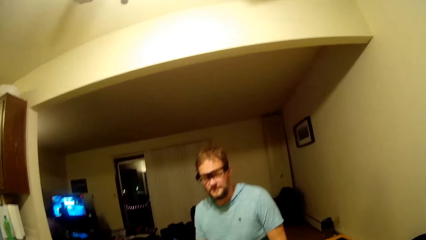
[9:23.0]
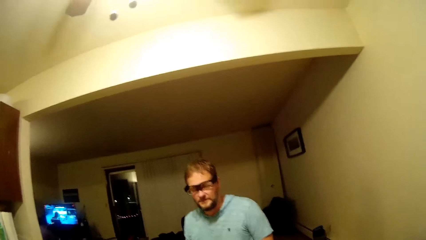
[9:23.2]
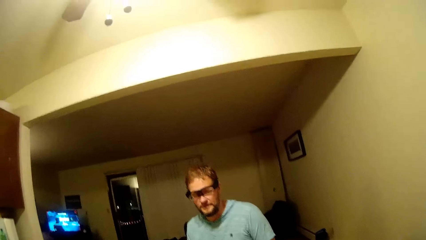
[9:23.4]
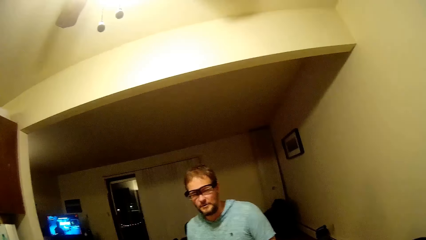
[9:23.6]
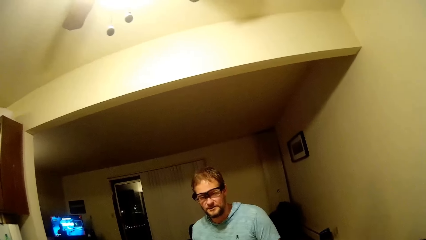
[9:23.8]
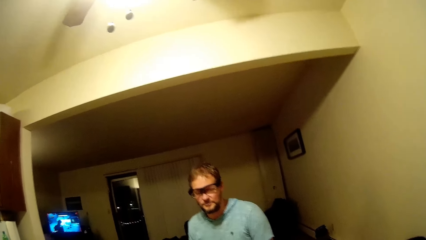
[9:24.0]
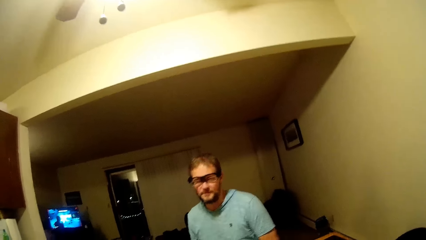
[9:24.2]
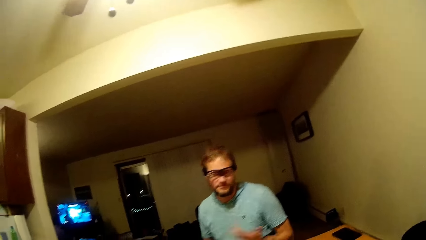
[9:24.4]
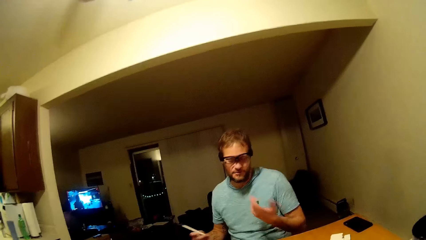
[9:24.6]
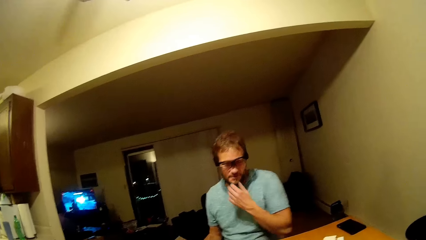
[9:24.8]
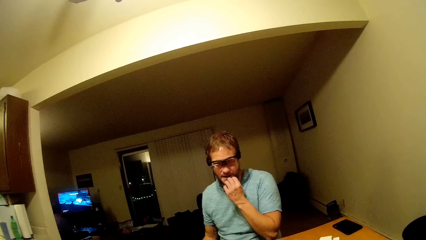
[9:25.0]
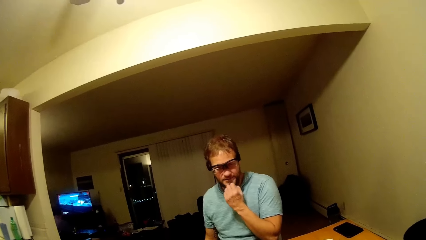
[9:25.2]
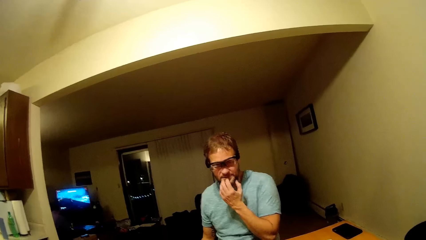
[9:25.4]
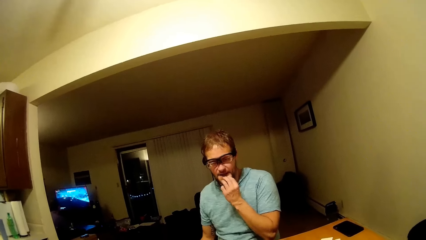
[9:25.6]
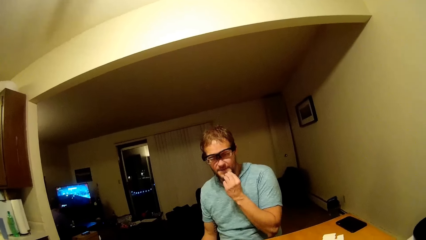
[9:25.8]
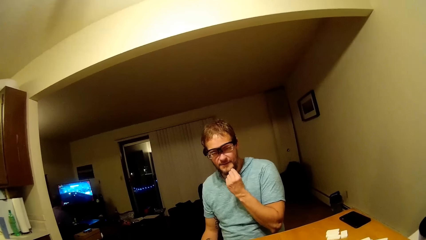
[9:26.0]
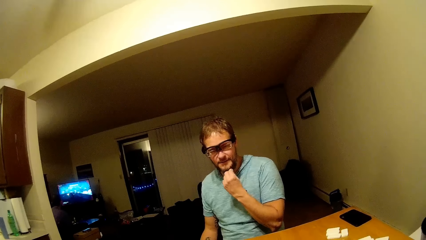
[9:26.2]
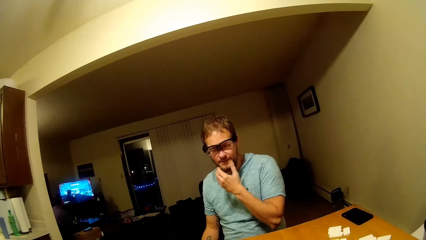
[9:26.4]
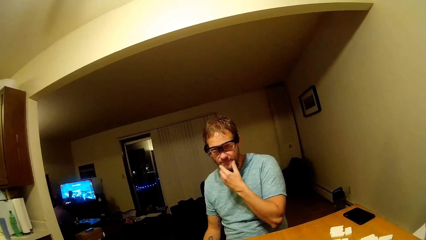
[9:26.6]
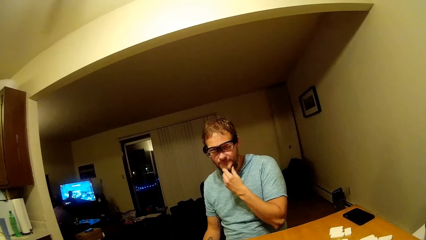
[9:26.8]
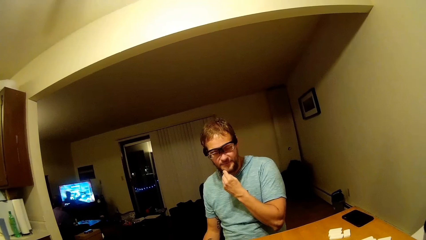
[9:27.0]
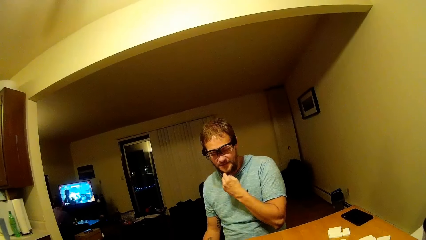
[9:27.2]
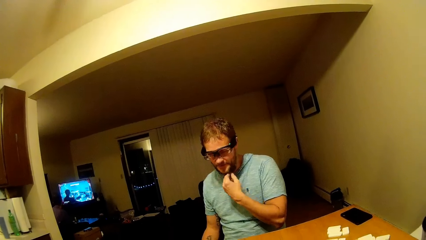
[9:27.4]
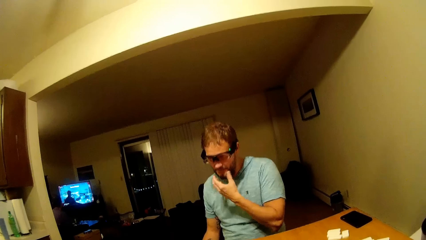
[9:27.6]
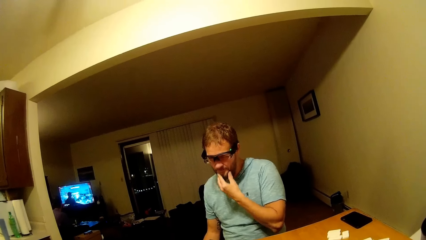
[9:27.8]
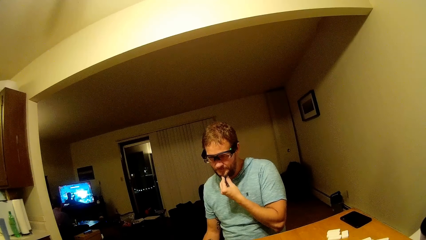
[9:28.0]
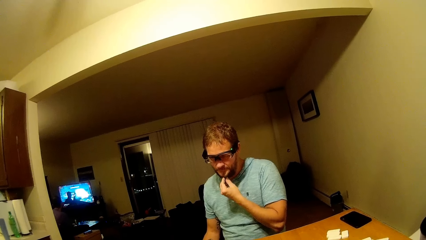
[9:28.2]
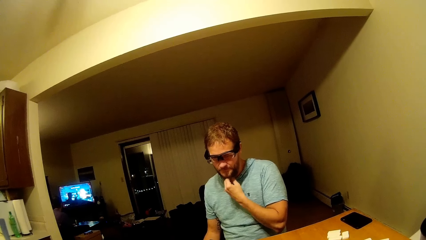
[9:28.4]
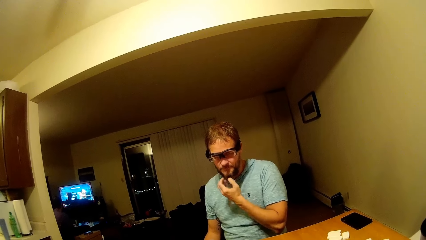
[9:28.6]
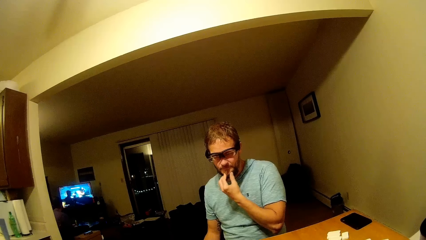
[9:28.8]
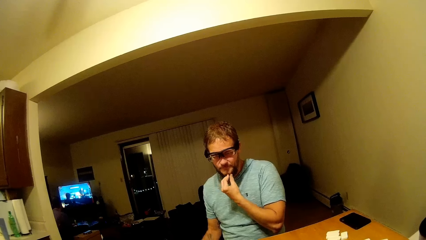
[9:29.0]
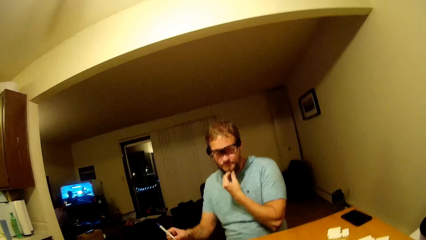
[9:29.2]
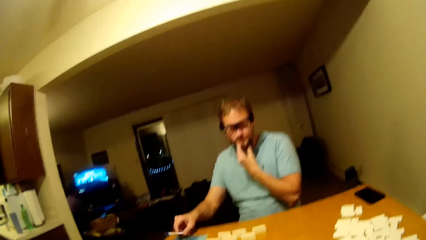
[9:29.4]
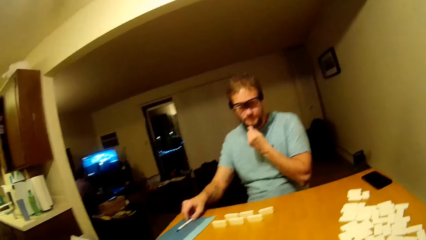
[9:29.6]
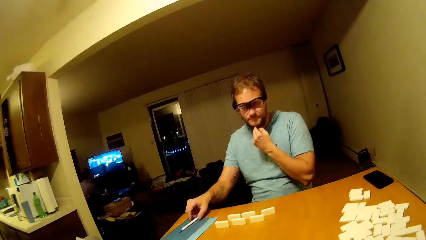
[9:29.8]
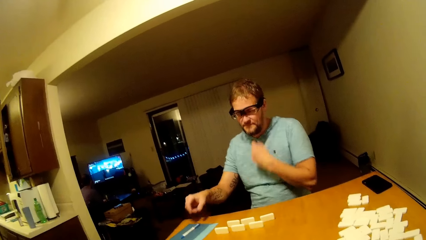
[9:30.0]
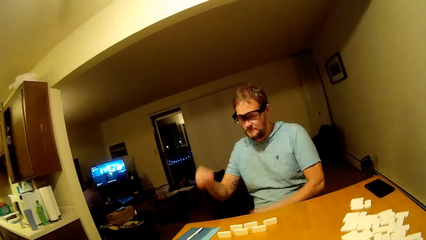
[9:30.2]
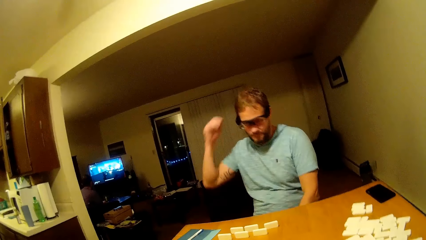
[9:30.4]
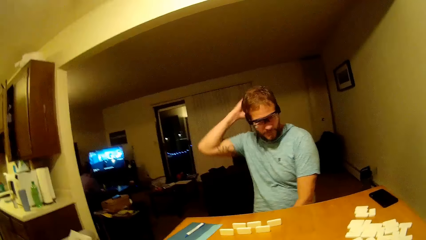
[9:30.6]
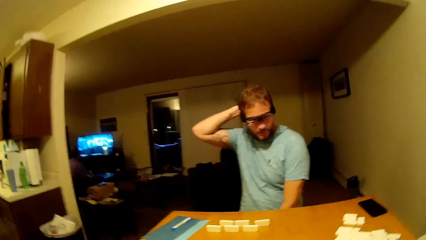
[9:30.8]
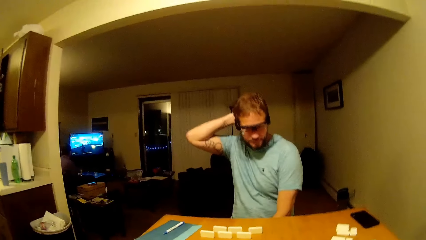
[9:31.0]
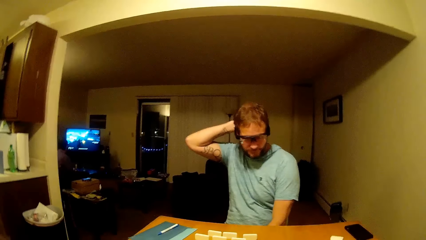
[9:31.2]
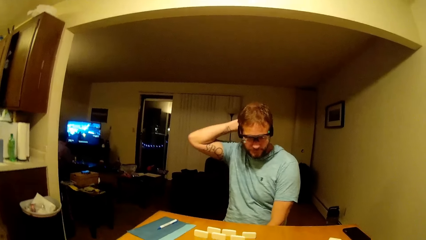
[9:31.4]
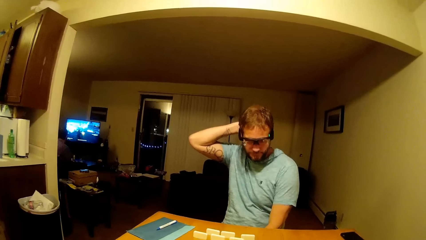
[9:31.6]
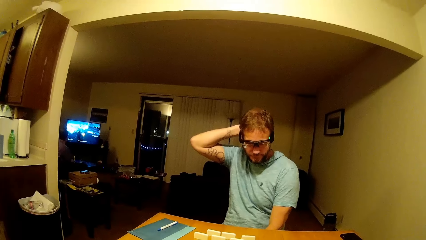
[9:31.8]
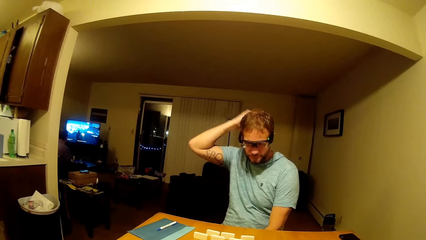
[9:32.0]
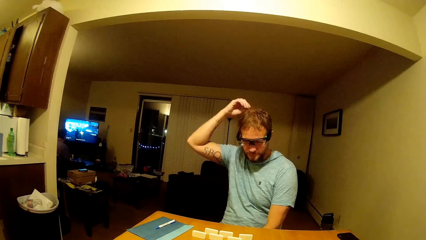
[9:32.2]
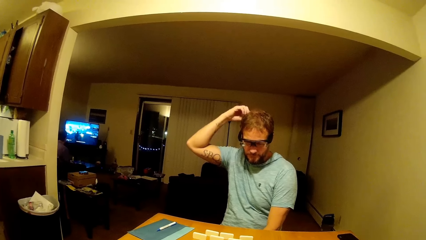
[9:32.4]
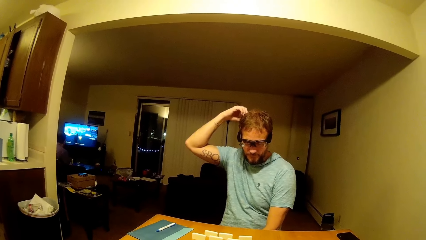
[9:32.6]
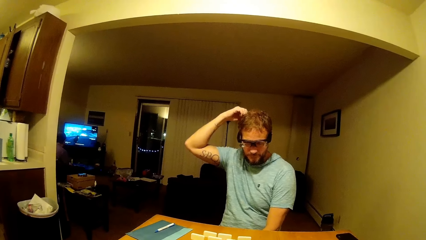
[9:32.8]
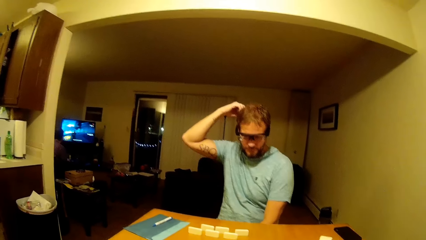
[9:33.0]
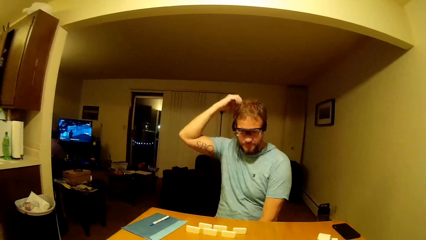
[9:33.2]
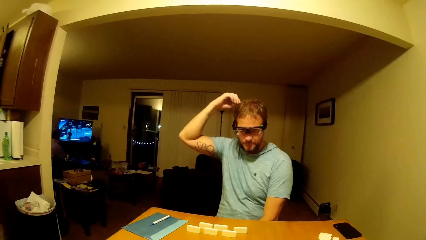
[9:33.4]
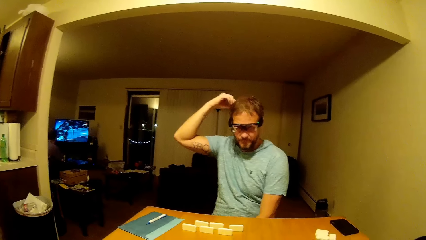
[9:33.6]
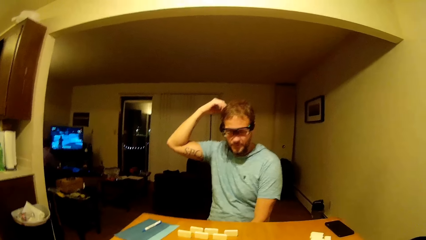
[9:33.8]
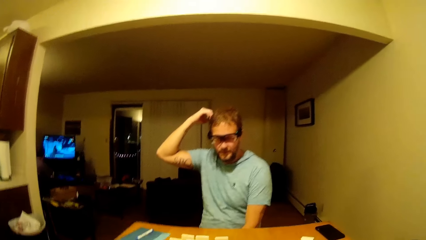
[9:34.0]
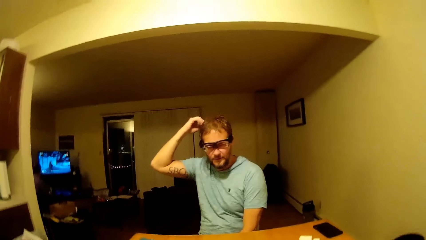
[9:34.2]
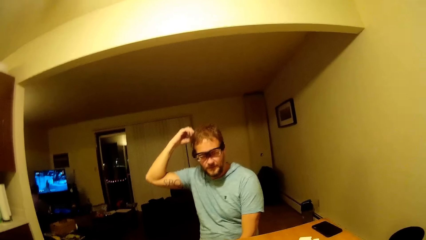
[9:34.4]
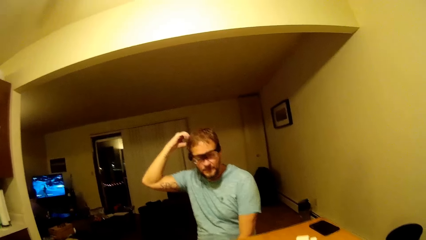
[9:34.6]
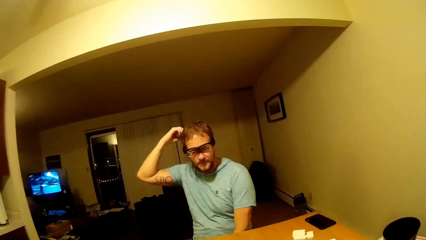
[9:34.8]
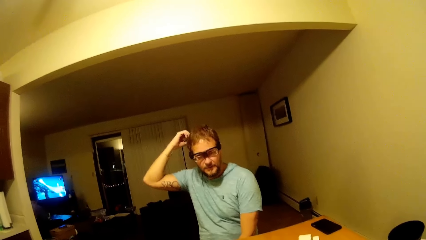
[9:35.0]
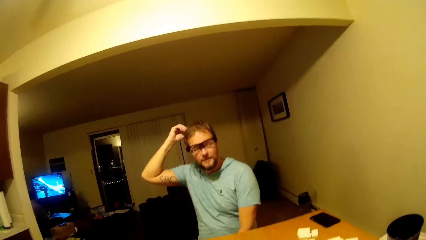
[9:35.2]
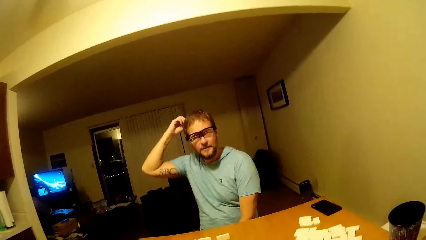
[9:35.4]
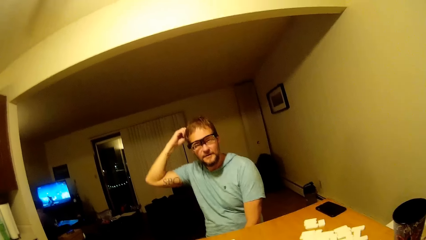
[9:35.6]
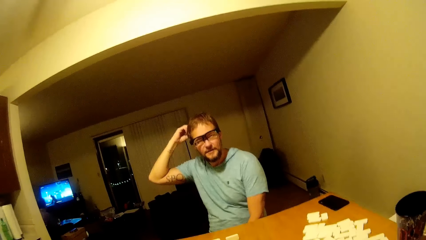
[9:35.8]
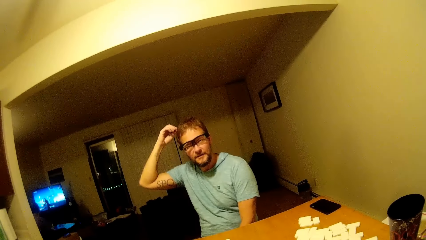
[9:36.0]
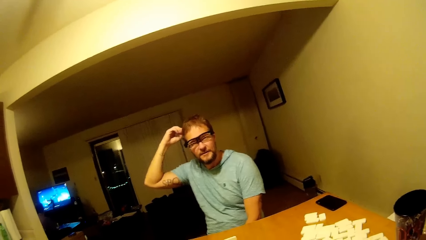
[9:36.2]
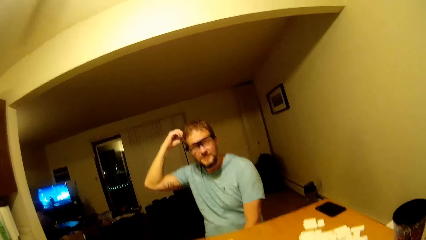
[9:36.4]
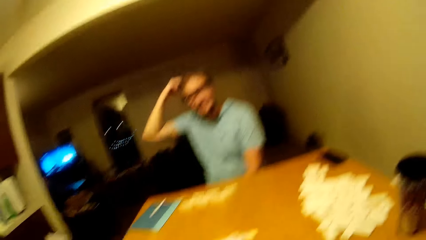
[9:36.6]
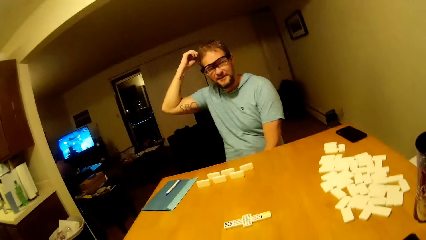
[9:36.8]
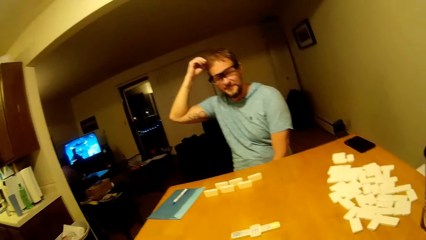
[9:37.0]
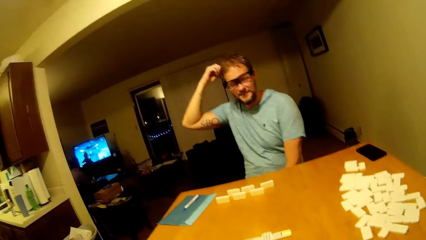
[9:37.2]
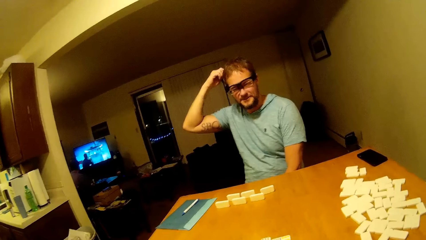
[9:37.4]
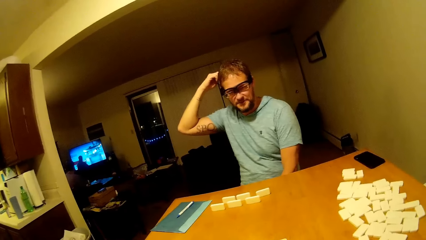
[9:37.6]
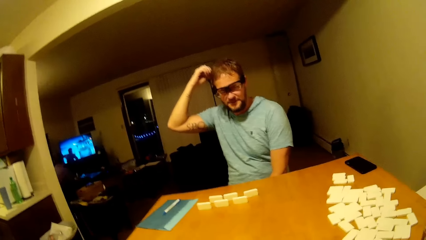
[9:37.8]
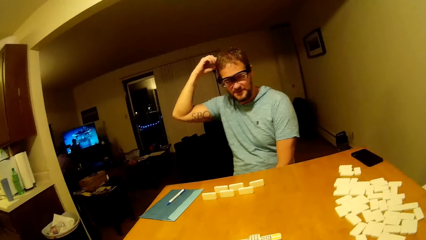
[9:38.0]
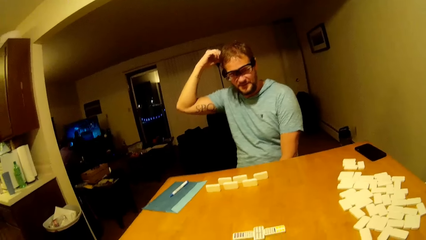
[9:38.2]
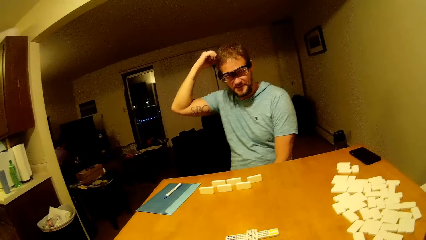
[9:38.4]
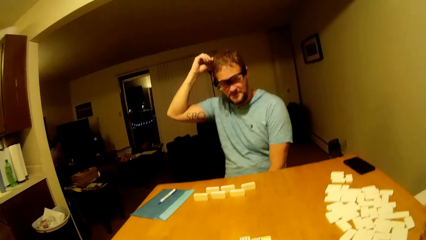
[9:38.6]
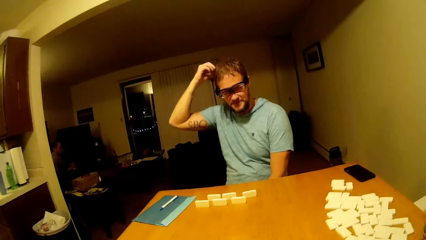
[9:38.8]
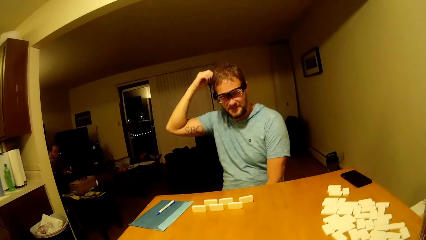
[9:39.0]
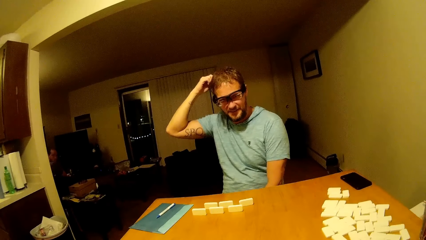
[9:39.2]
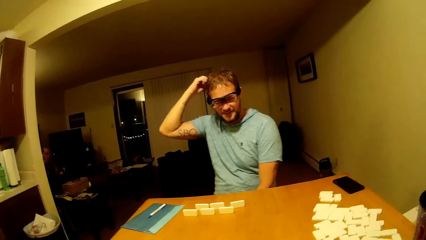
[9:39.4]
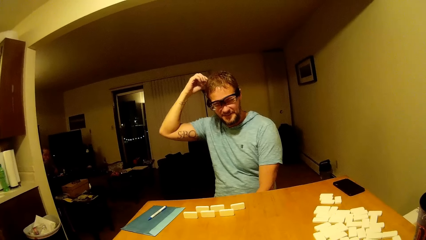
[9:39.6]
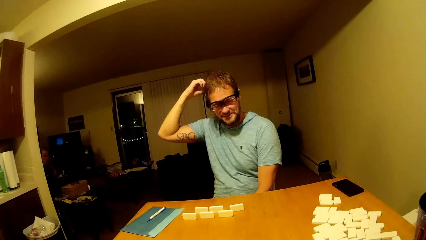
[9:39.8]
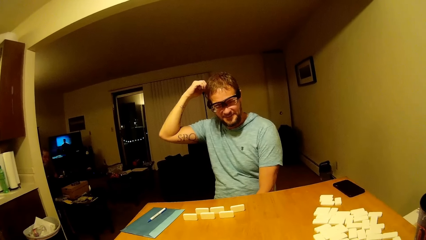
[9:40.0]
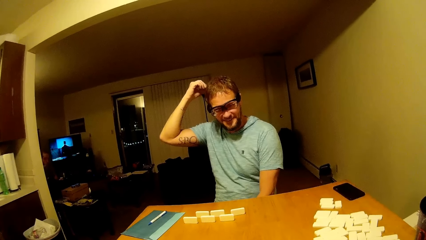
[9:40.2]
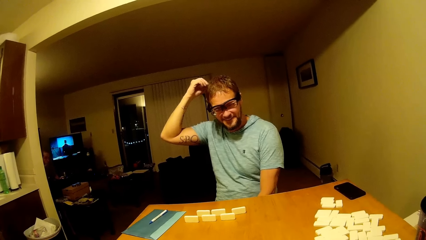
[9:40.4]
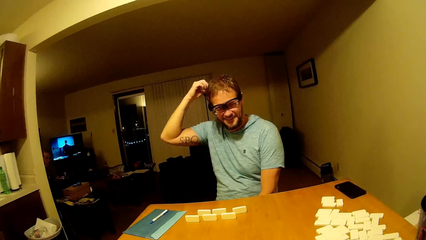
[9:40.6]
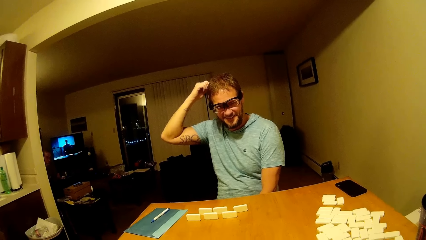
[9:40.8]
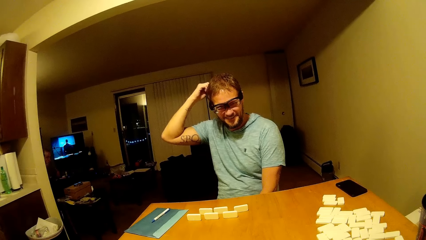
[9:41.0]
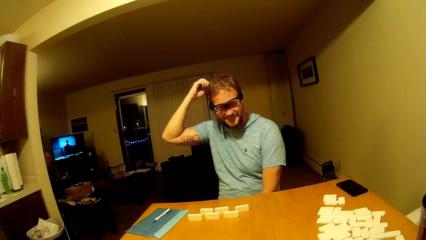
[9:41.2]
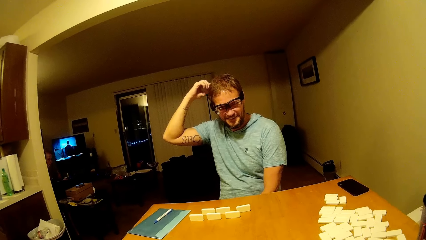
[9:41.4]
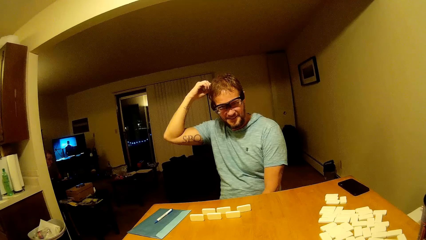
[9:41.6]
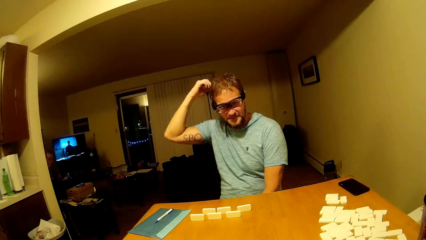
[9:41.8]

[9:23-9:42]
A man touches his beard. The man puts a pen on the table. The man touches his hair. The camera wearer looks around.
